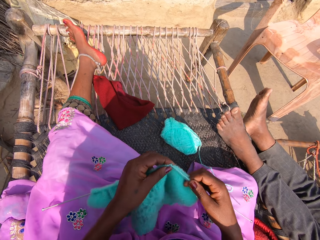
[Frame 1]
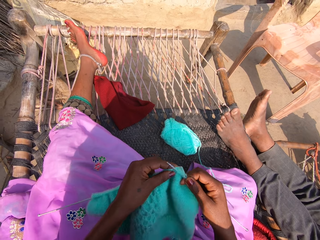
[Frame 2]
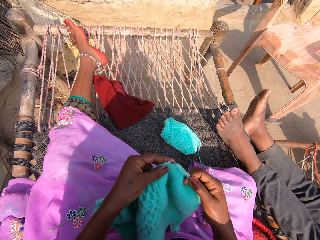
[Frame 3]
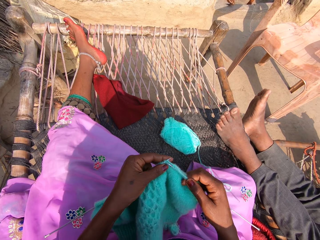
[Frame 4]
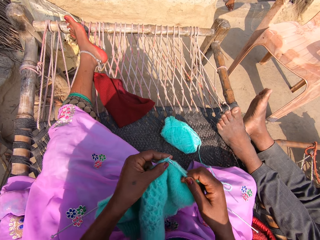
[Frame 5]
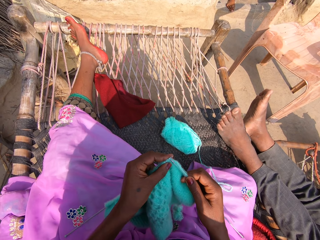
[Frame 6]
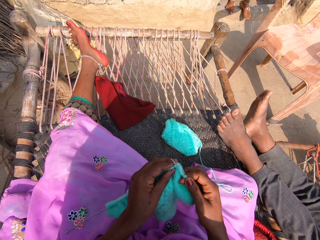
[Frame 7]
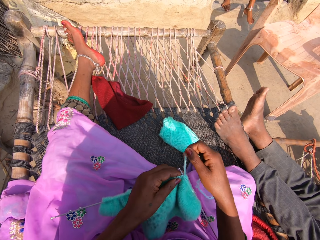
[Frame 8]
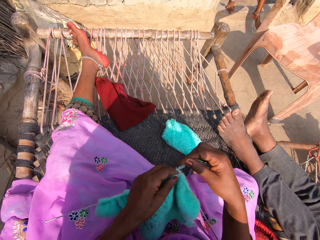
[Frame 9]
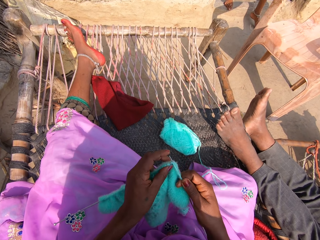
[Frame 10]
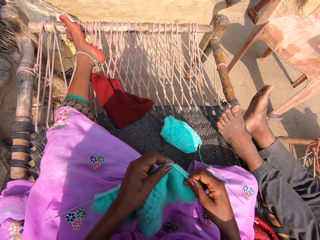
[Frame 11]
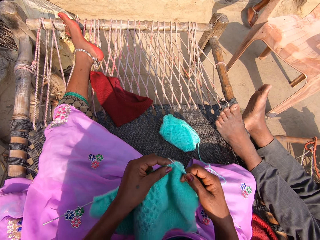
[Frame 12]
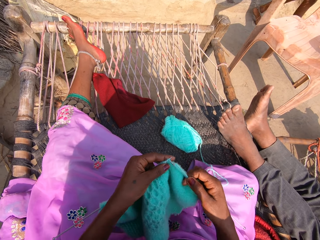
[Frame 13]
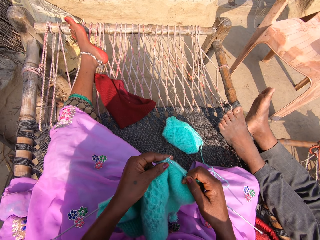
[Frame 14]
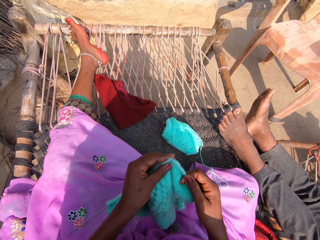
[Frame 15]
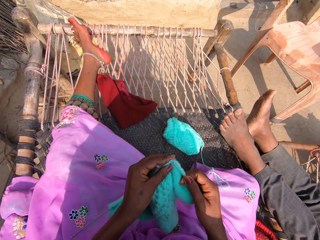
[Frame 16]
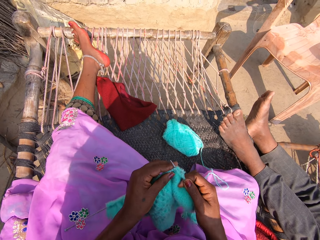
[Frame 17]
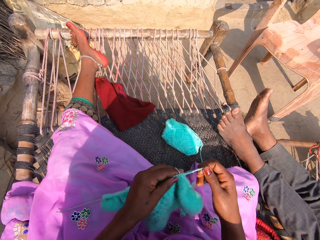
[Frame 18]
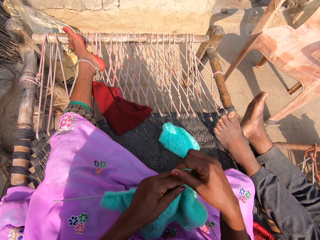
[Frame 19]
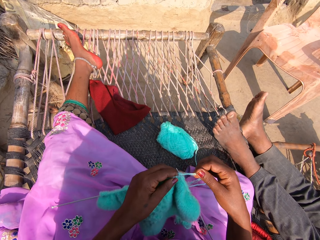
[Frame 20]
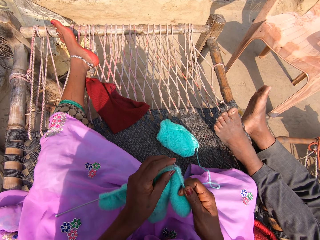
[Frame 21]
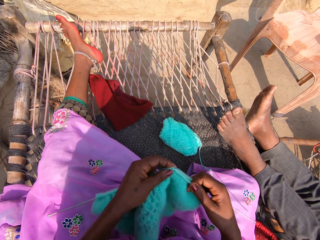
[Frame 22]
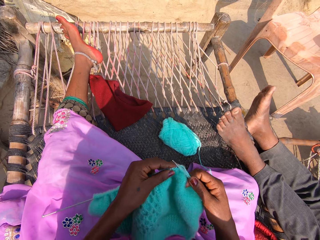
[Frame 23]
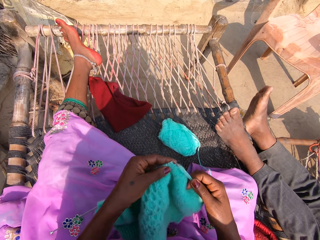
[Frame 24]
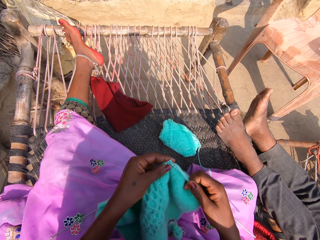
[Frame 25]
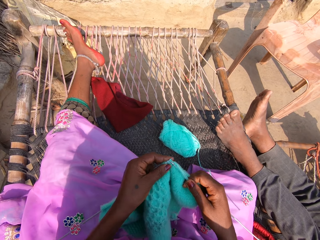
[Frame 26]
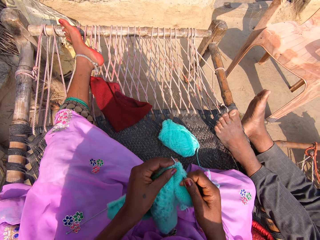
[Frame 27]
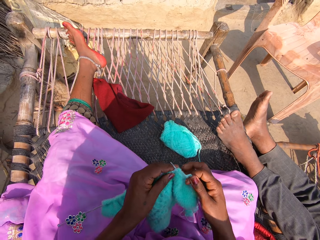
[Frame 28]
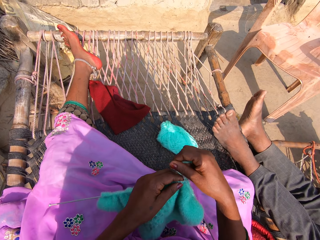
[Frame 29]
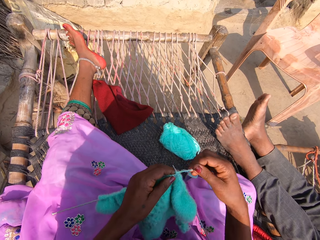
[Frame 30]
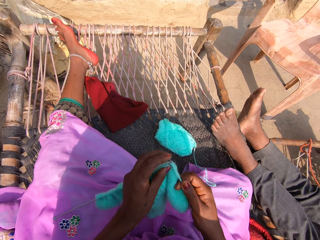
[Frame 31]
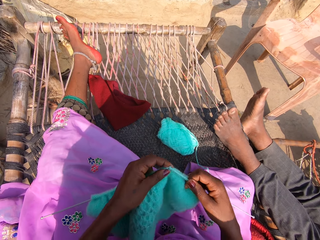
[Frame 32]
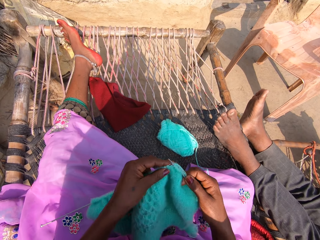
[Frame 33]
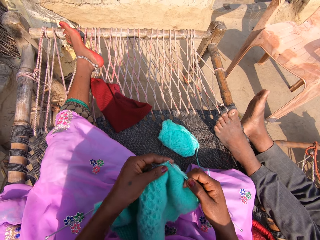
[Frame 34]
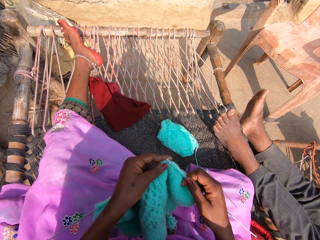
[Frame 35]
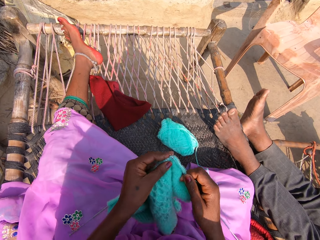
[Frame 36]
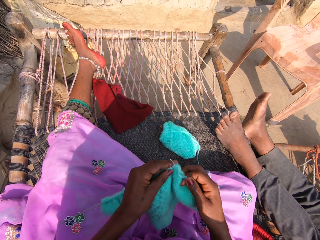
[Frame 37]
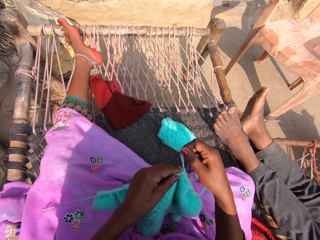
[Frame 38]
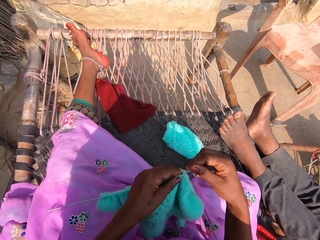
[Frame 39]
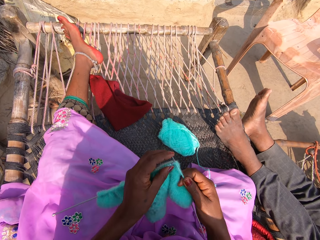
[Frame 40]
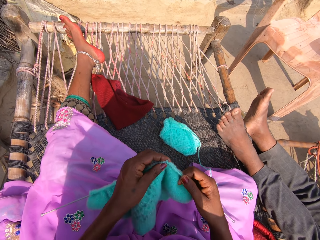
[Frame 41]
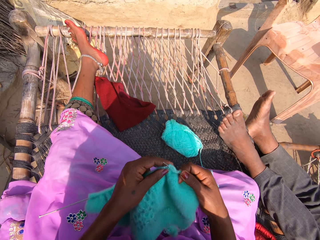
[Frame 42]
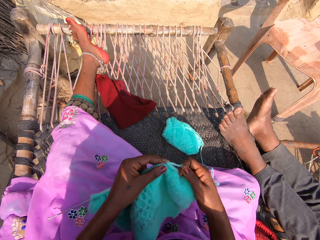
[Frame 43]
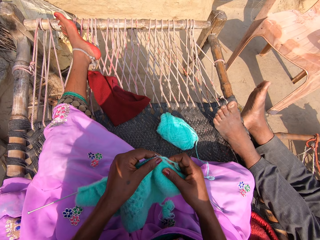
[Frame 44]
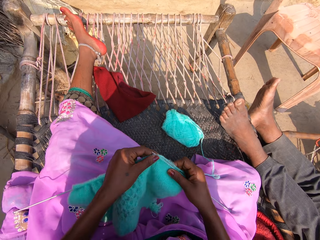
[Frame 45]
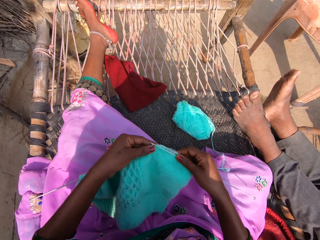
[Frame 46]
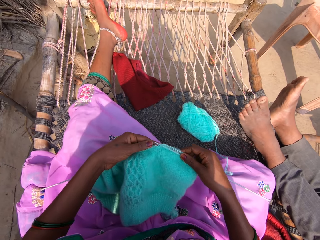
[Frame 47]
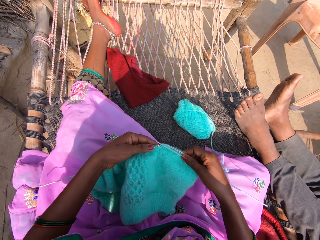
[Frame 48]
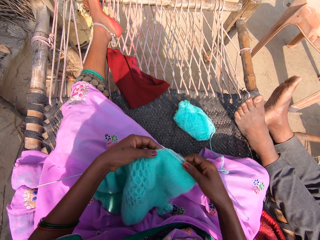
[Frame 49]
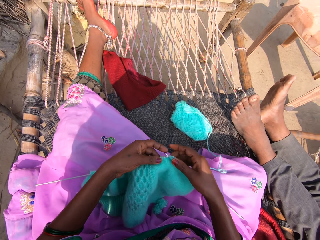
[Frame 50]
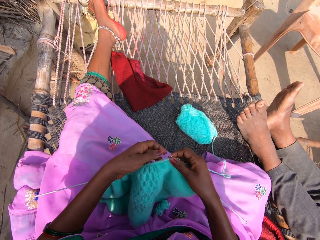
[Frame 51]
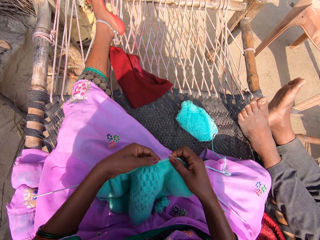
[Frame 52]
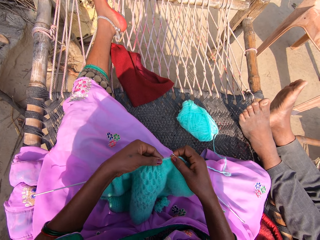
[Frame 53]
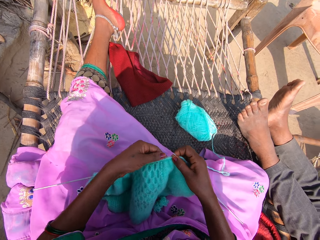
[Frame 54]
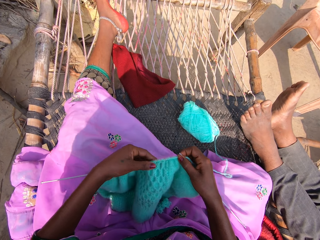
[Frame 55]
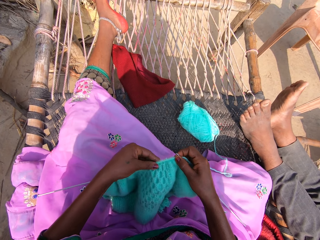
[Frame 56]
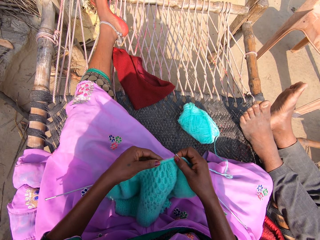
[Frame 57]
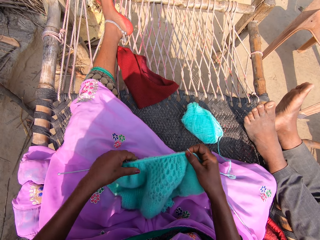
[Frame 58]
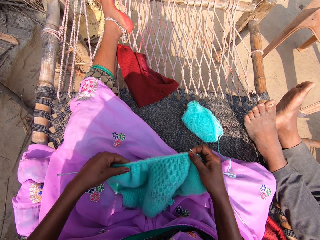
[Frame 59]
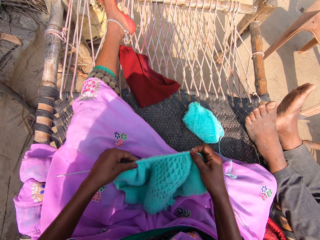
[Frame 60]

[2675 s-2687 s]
The camera wearer straightens the fabric.

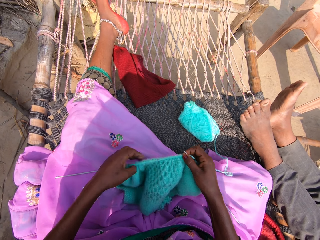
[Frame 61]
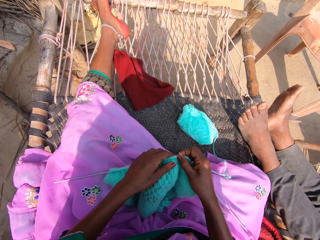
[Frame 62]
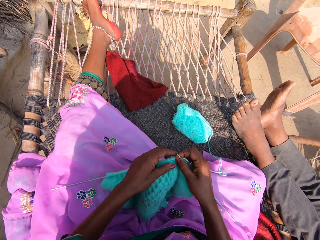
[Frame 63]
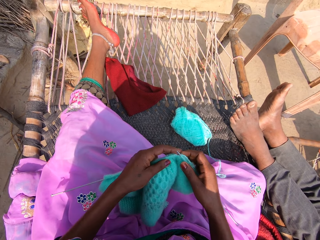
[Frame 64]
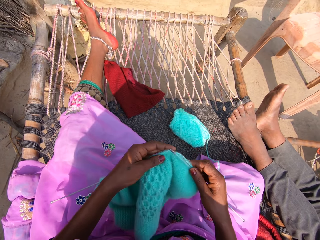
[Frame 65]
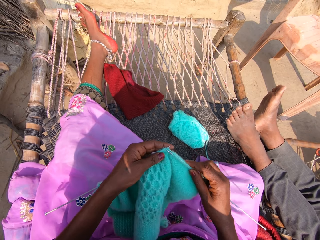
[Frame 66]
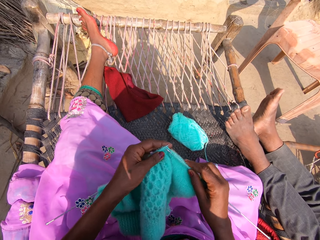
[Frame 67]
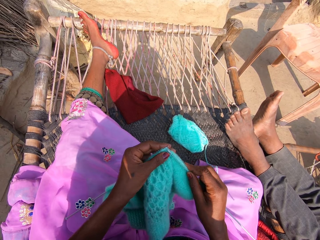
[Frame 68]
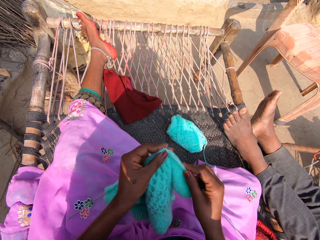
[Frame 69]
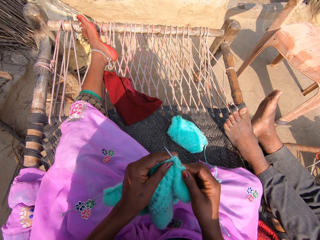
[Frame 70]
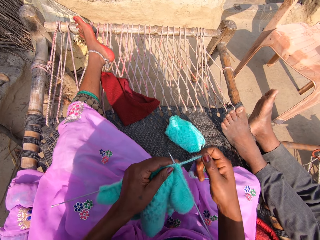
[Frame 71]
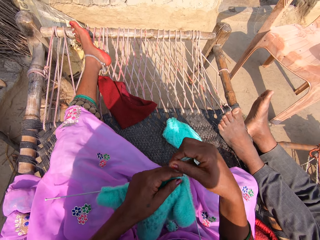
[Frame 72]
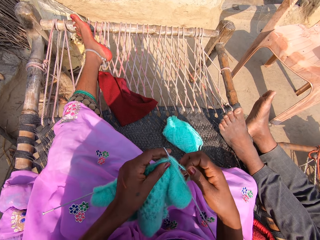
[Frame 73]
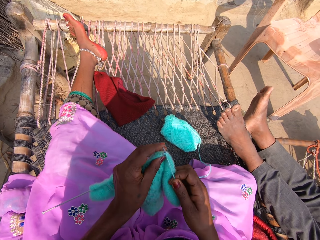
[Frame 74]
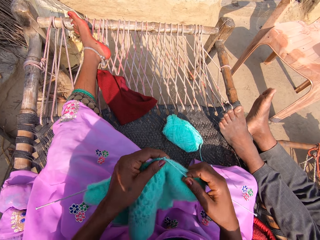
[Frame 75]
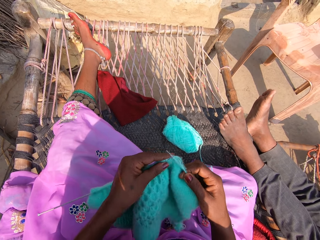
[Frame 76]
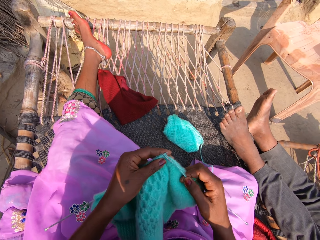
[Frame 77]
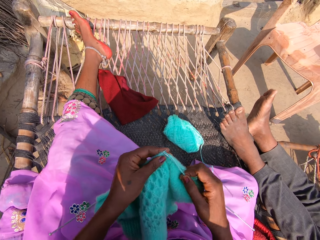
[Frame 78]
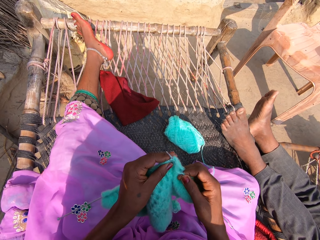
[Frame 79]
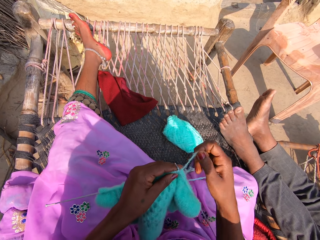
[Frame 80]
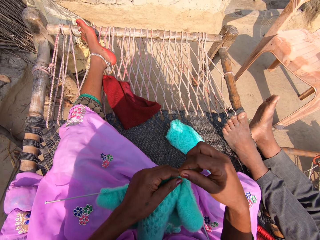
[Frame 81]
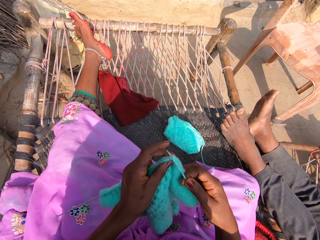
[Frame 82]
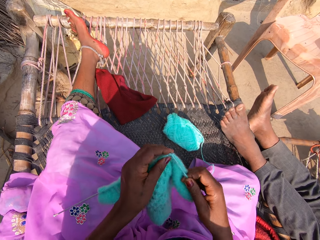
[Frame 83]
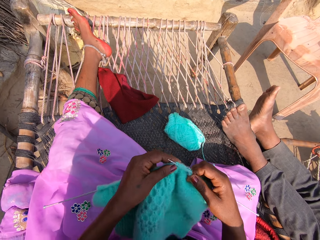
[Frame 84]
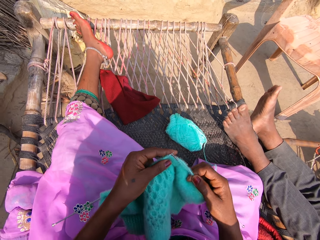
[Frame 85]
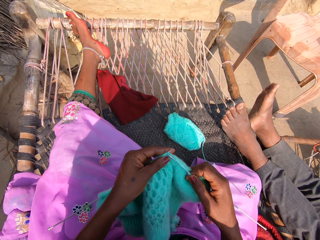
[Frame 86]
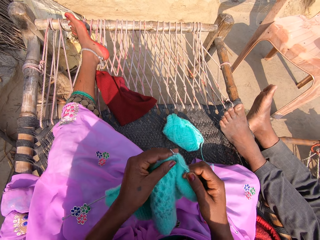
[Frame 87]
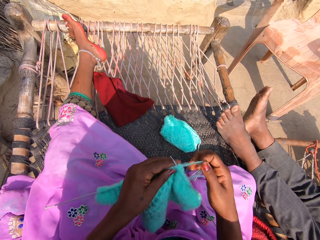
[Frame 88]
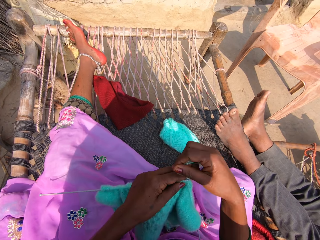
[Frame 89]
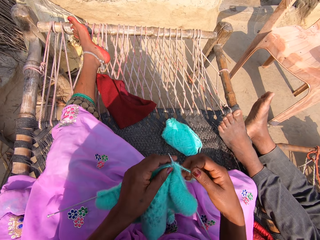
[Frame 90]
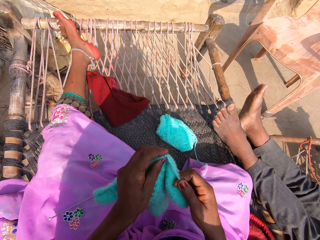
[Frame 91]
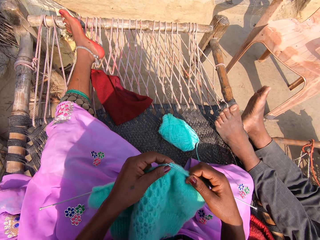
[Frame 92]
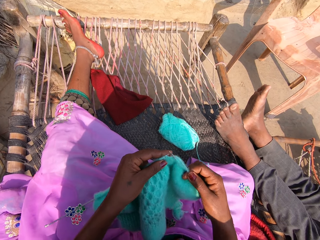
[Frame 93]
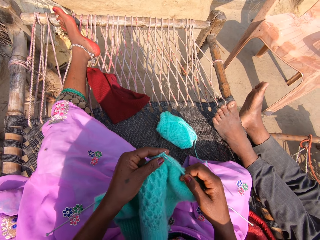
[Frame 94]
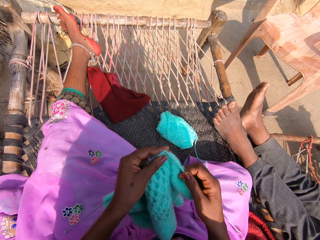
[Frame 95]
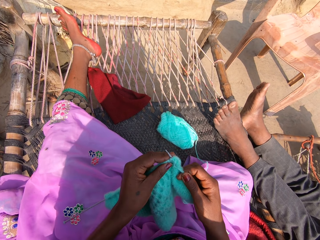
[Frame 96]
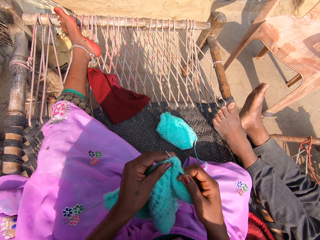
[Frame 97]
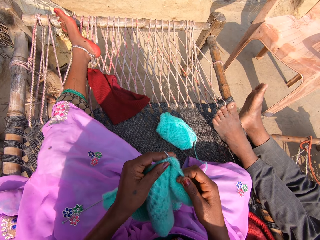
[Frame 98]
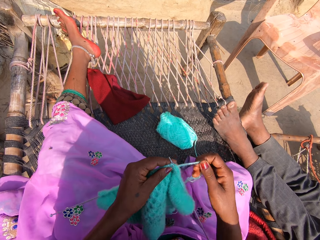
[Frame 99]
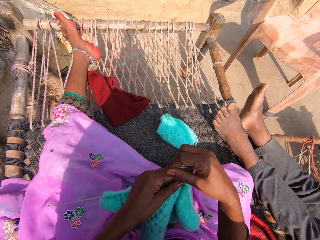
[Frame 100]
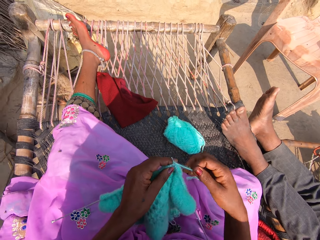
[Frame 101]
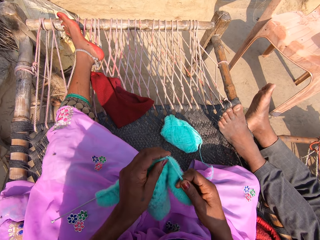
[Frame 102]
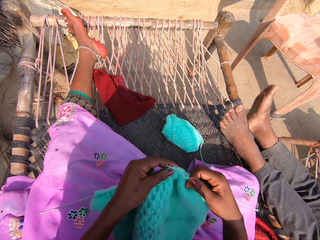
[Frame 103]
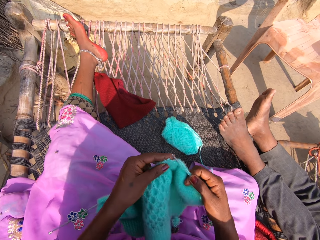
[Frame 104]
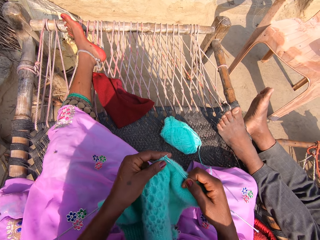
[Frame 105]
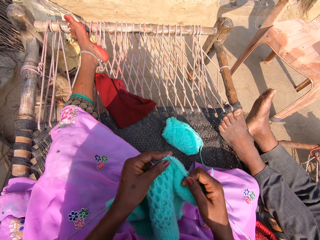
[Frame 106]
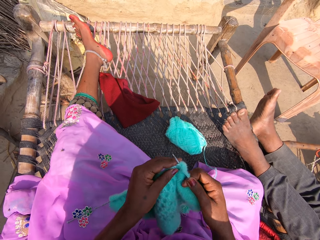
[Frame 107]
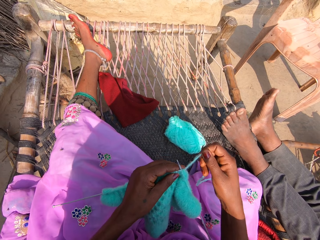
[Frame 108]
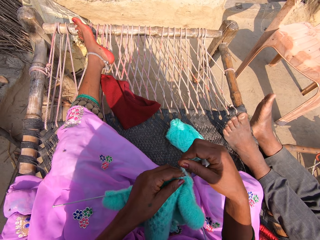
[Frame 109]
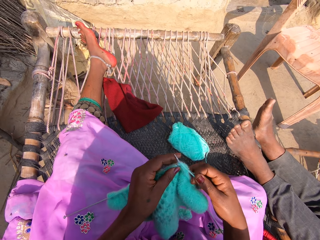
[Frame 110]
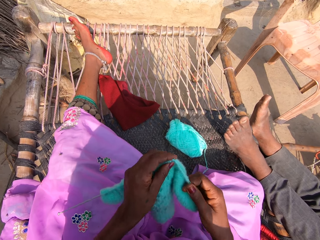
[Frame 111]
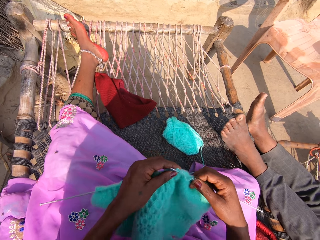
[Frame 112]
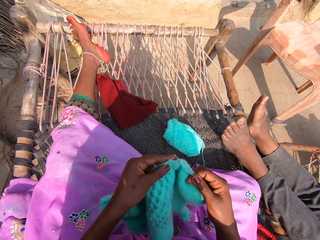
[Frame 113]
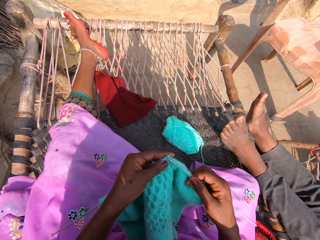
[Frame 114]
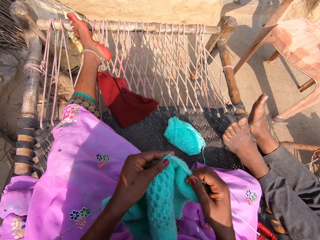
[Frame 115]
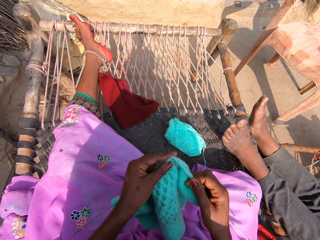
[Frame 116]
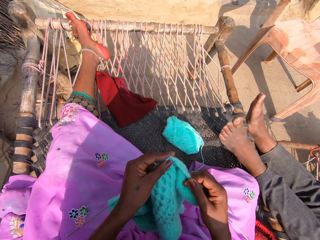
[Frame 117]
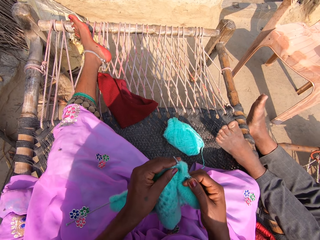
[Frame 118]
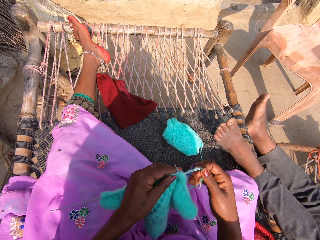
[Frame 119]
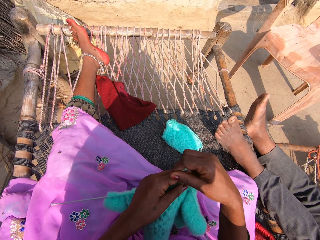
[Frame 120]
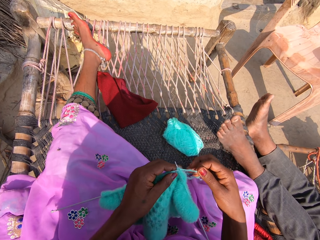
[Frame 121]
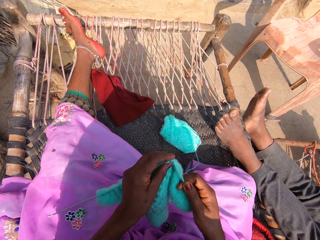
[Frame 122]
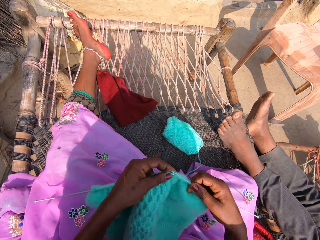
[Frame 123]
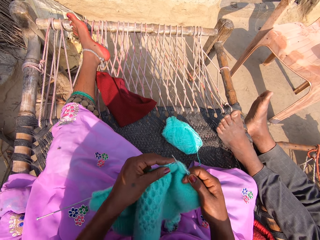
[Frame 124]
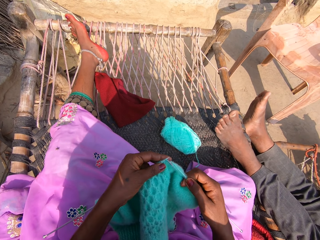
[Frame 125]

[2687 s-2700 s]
The camera wearer knits a fabric. She rolls wool in her hand.
